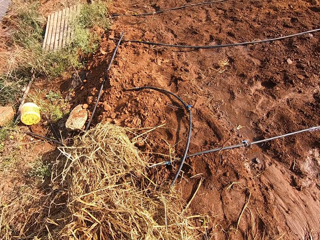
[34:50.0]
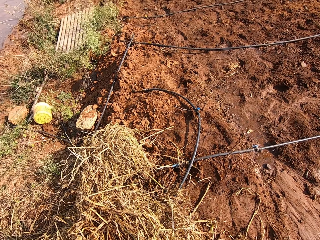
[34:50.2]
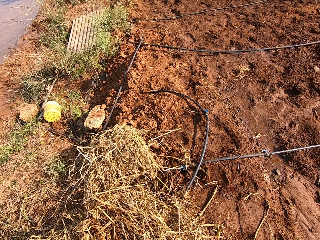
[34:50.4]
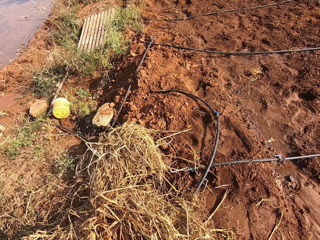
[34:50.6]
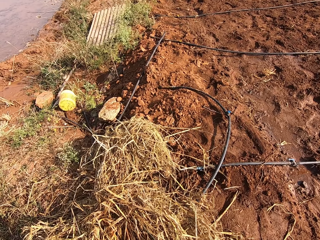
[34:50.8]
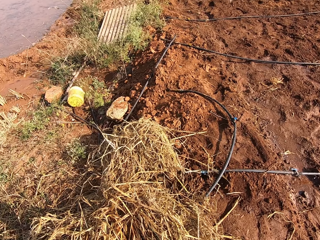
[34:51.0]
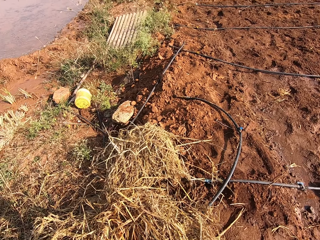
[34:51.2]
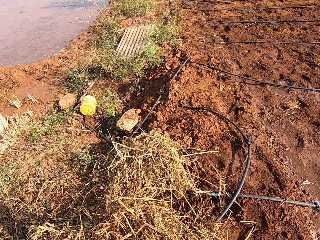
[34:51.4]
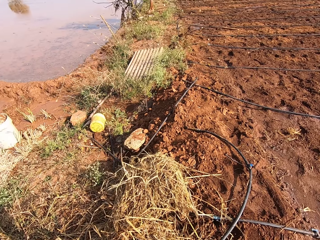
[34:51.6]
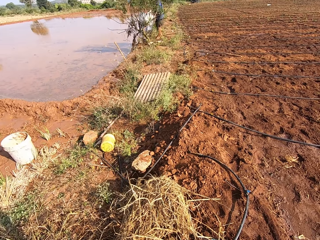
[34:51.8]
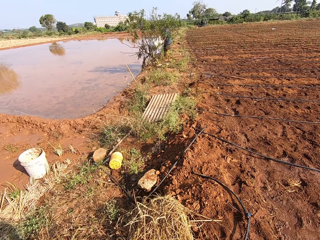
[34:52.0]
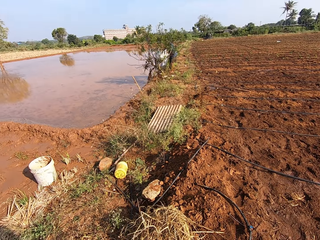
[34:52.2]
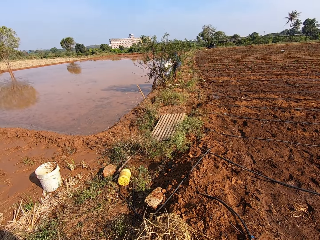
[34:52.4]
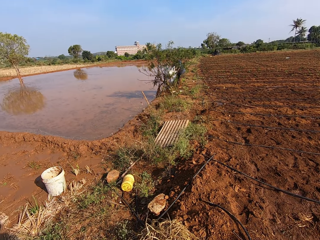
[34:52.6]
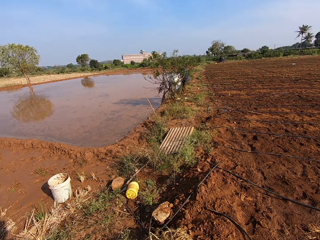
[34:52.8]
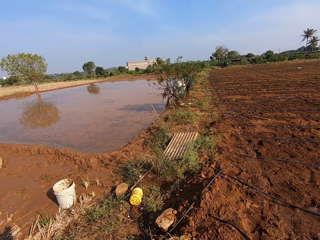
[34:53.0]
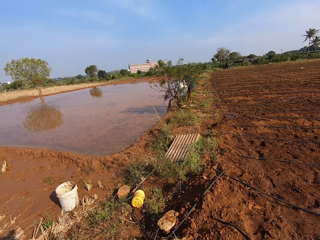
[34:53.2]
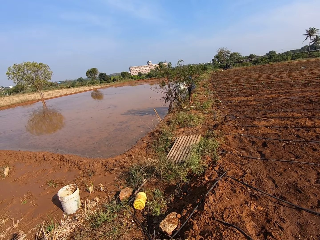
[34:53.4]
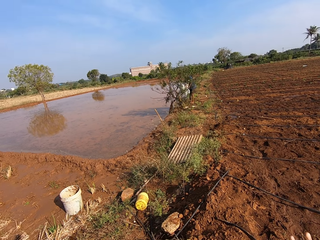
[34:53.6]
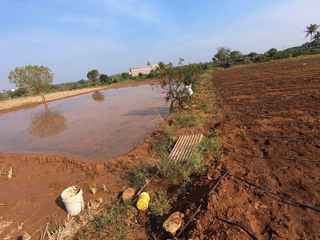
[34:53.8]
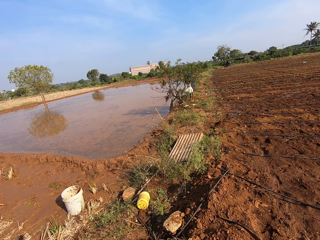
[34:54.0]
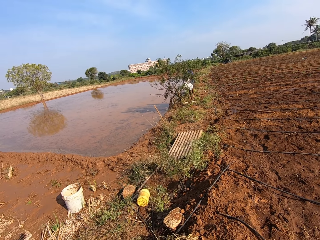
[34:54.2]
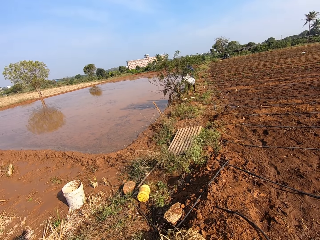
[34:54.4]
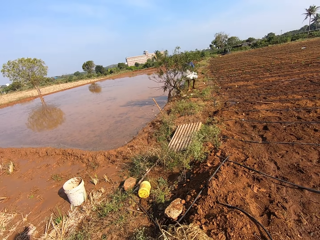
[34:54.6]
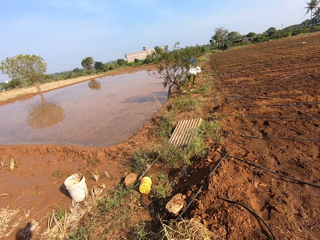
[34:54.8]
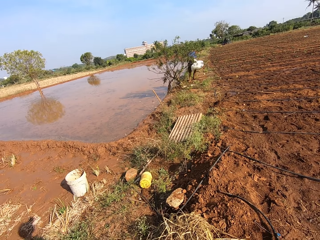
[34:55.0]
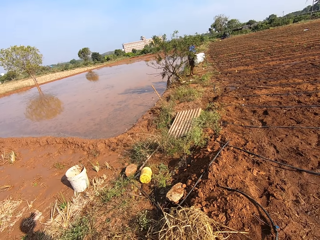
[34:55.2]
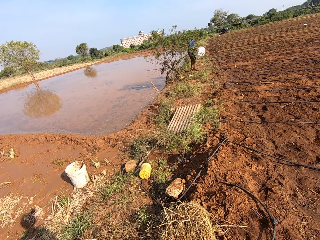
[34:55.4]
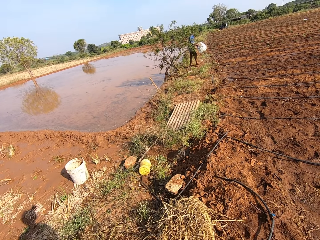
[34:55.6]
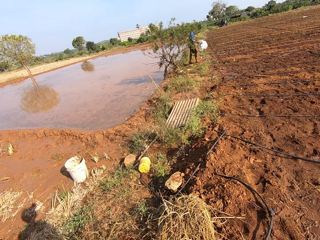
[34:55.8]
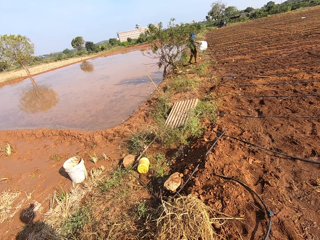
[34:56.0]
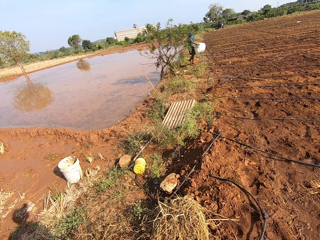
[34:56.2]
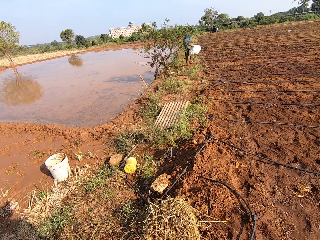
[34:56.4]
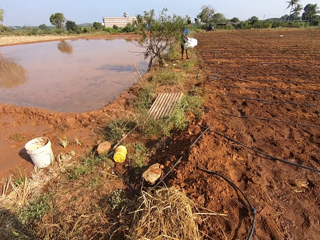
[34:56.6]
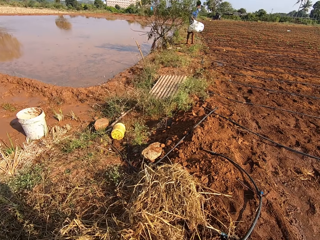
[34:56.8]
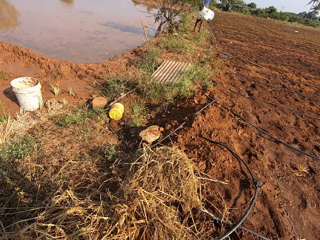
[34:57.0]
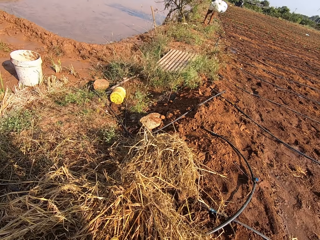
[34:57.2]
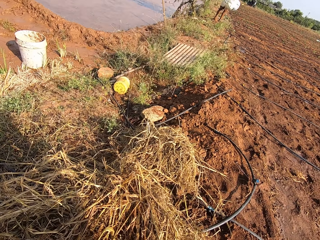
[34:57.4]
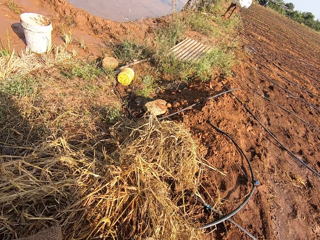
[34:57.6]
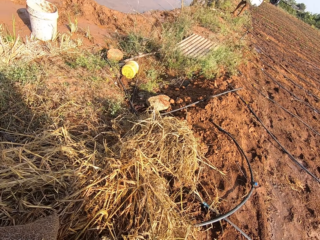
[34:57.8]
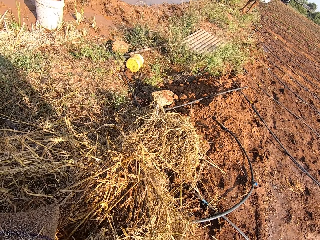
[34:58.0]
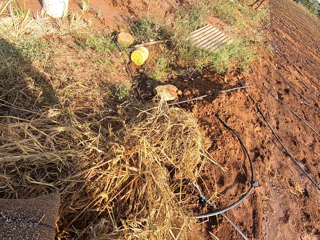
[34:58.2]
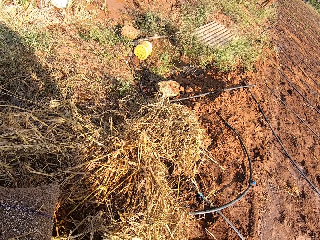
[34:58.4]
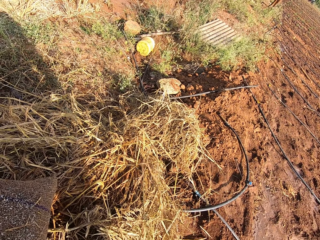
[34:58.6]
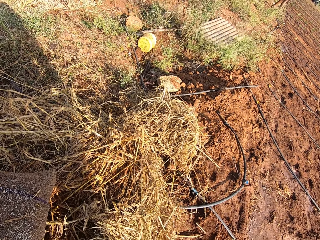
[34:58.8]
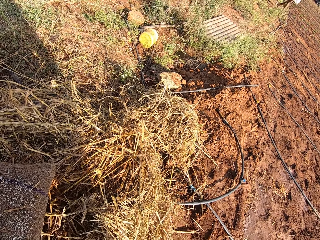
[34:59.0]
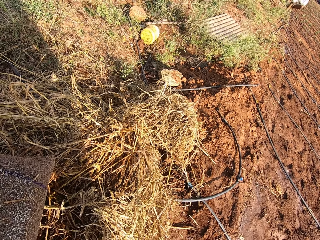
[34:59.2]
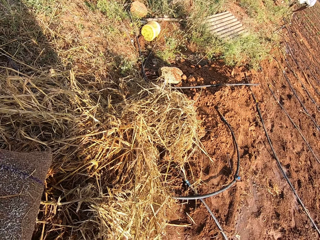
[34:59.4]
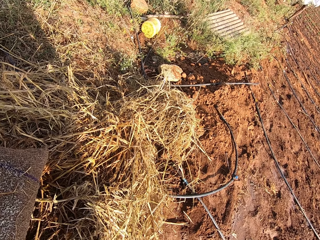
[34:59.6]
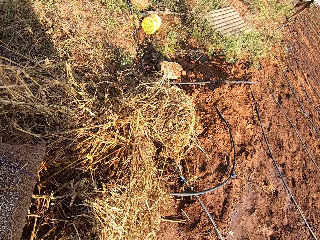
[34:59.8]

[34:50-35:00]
A man walks in the farm. The man carries the nylon bag.

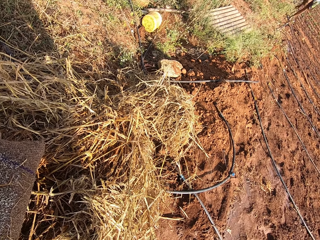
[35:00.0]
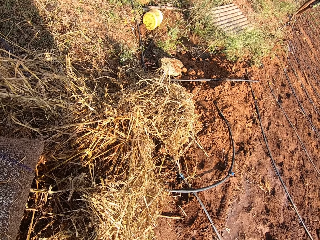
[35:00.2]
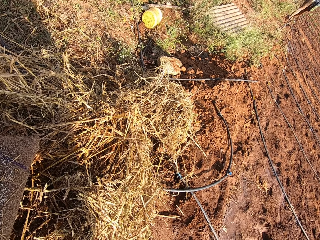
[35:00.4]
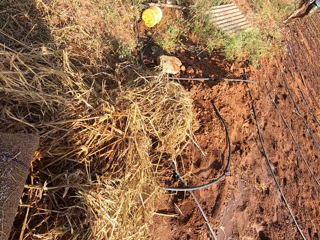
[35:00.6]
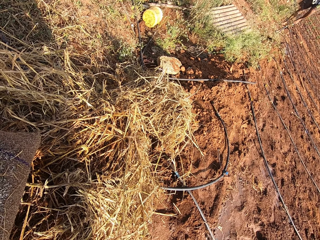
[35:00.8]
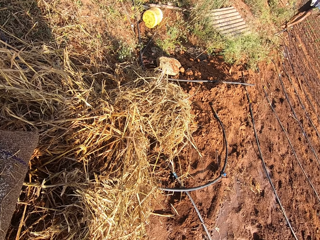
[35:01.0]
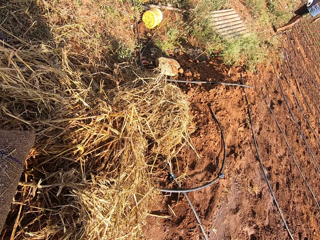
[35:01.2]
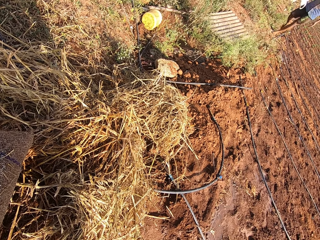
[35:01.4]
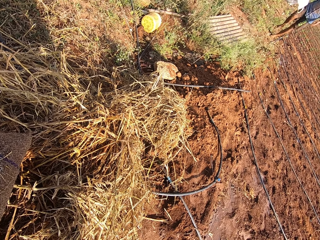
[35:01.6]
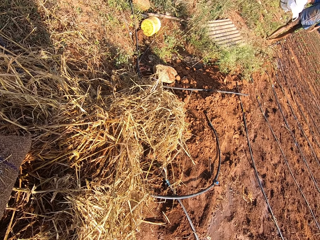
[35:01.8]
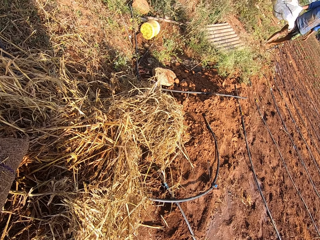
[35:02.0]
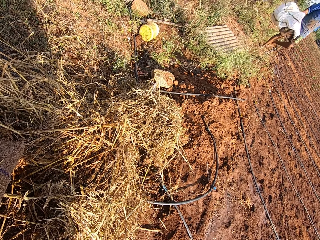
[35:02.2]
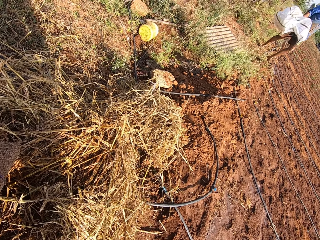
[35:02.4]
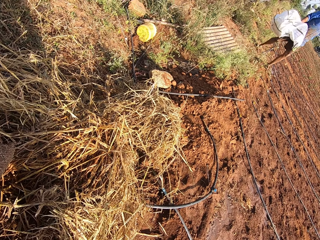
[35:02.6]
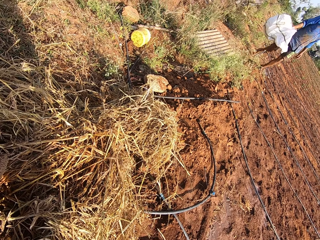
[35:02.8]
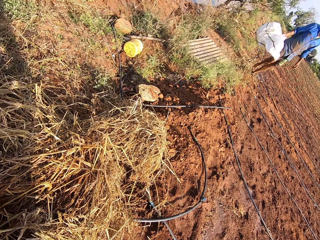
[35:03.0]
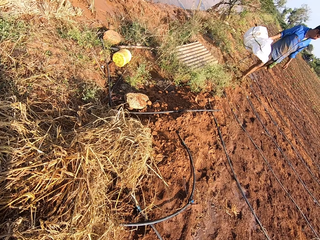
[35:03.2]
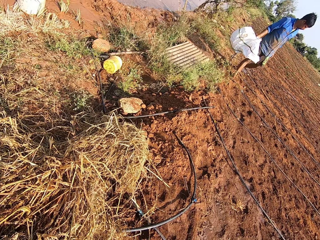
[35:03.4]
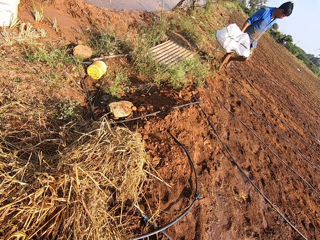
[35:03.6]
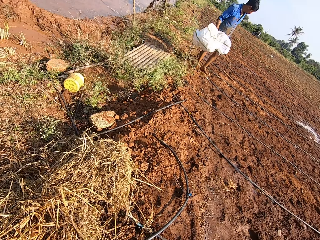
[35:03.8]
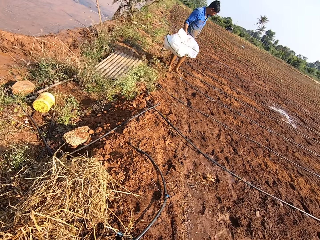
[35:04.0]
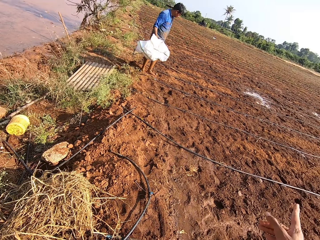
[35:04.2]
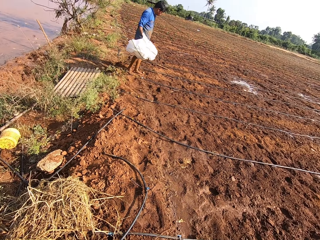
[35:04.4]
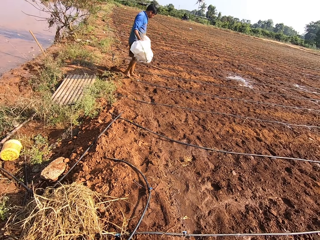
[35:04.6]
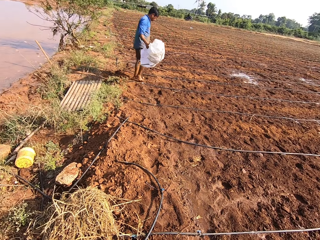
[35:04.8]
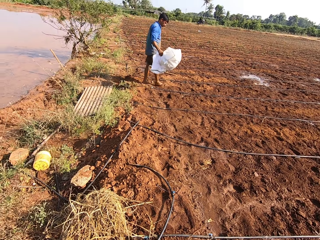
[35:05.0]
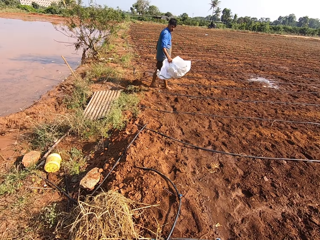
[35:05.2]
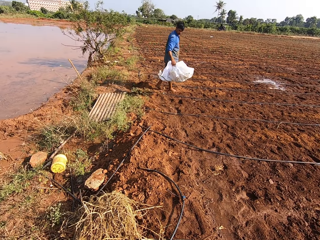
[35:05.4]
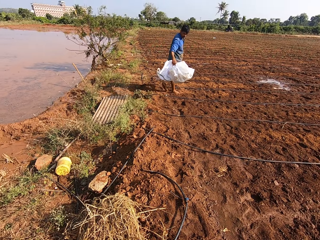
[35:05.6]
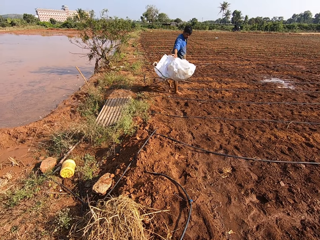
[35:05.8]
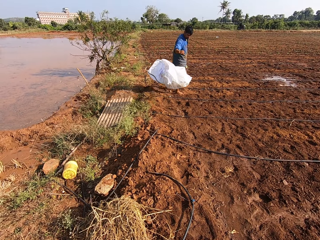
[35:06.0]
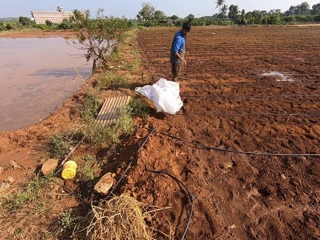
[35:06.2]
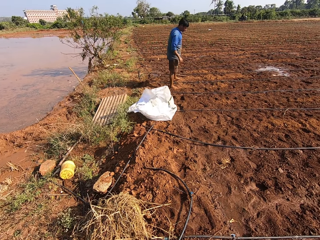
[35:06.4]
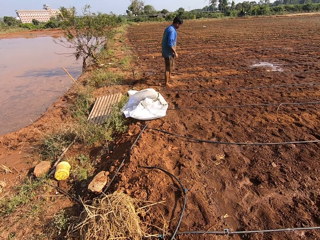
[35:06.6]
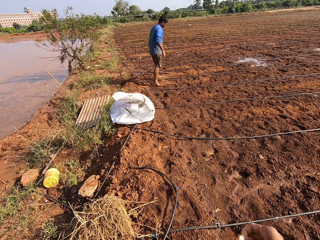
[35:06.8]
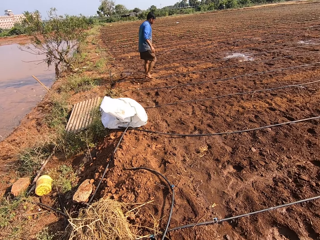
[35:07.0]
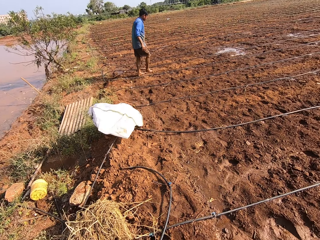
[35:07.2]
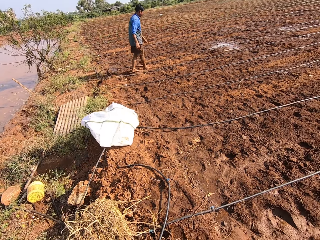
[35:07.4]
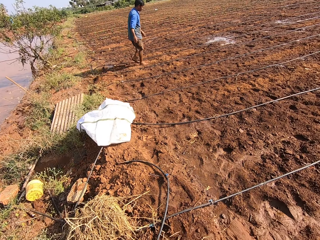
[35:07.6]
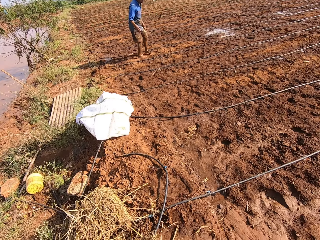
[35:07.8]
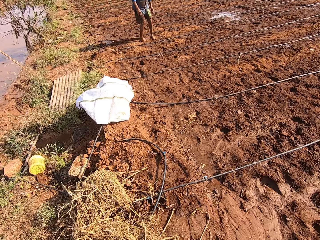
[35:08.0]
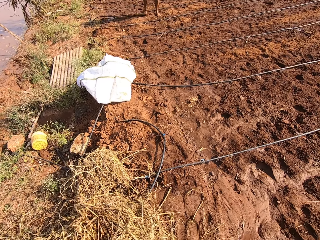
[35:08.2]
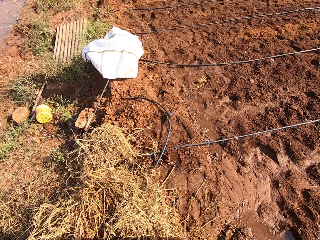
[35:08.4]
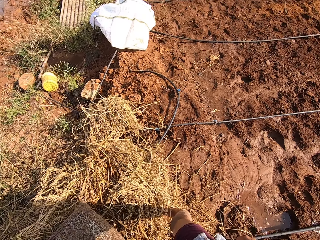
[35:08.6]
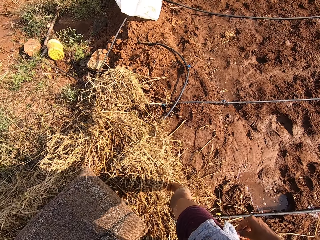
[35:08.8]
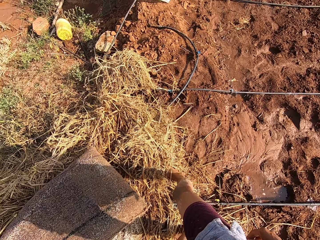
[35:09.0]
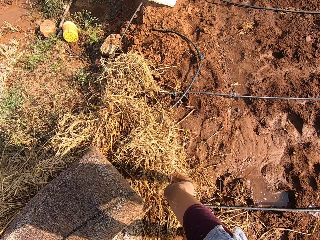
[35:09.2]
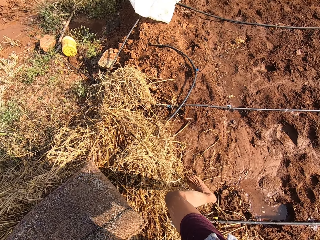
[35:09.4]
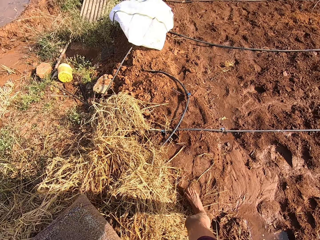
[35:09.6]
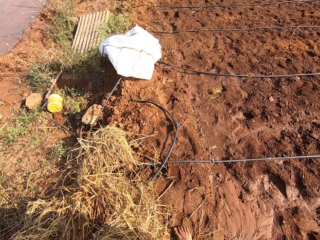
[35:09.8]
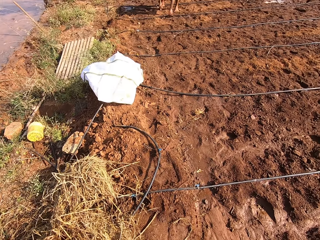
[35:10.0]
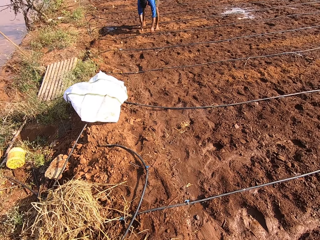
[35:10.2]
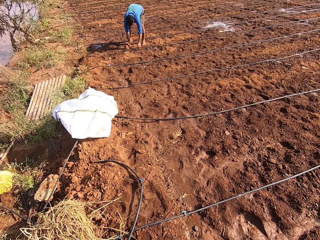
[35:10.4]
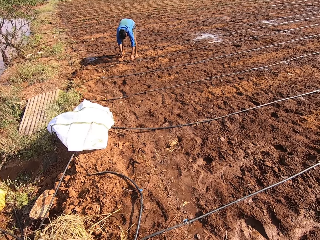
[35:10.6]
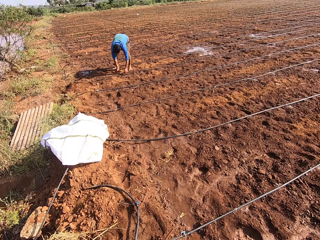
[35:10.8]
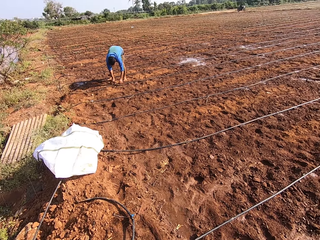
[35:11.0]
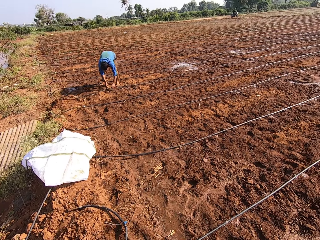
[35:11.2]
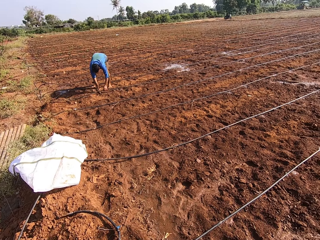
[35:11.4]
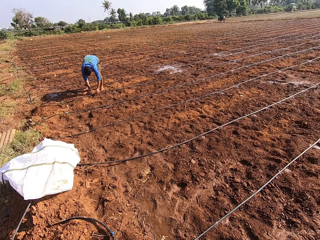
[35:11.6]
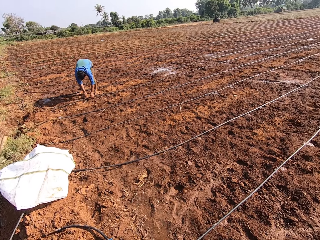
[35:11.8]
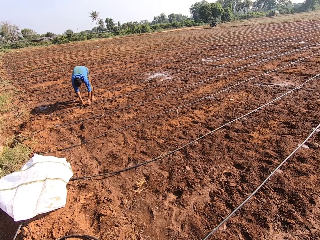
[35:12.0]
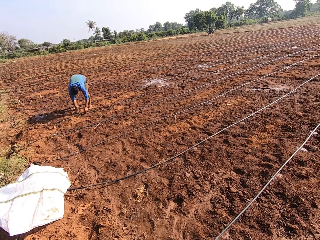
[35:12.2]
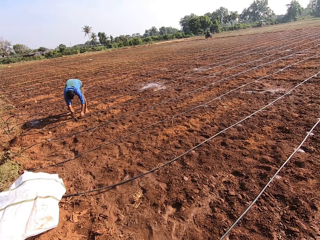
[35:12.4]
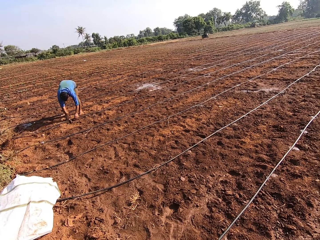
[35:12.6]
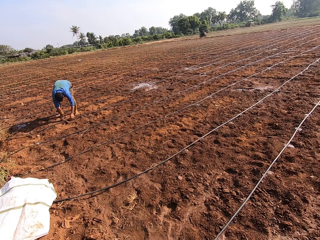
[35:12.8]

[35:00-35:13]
The camera wearer talks to a man. The man drops a sack in his right hand on the ground. The man throws the nylon bag on the ground. The man holds an irrigation line with his left hand and adjusts a stick on the irrigation line with his right hand. The man weeds on the farm.
